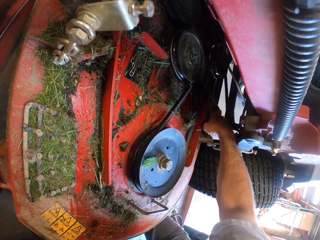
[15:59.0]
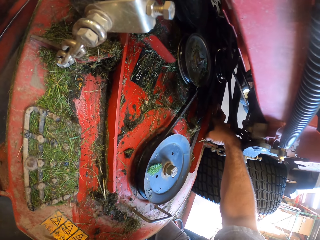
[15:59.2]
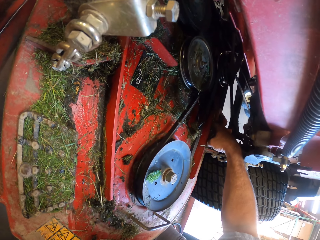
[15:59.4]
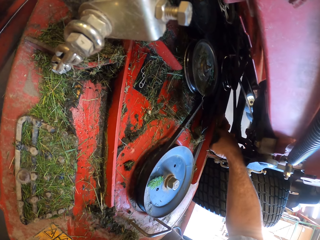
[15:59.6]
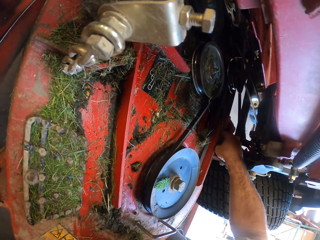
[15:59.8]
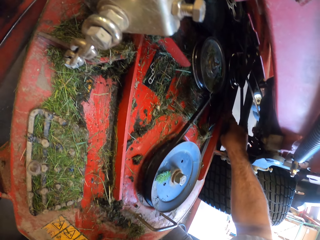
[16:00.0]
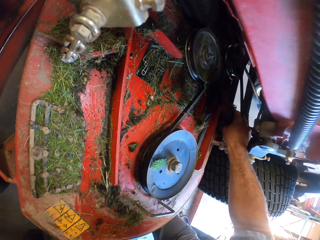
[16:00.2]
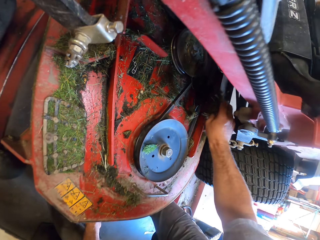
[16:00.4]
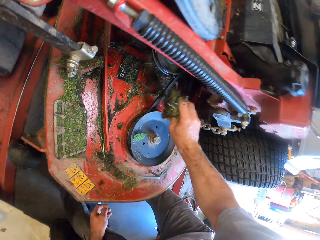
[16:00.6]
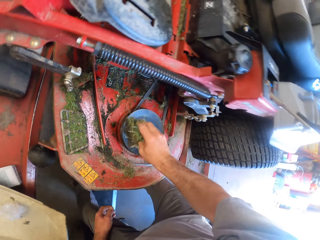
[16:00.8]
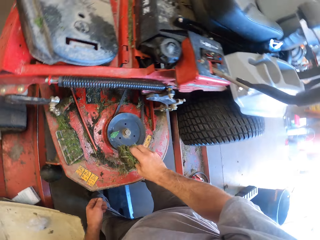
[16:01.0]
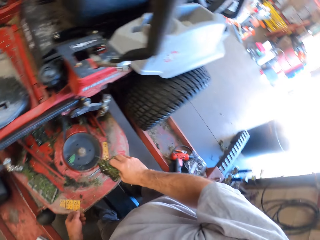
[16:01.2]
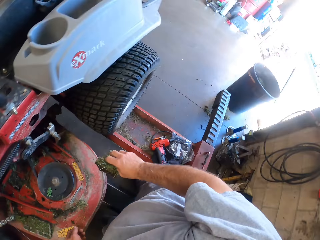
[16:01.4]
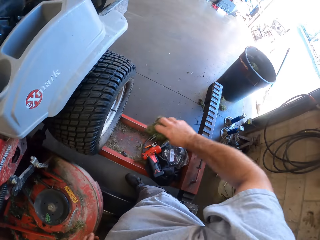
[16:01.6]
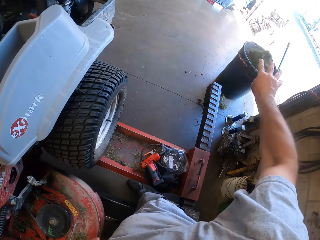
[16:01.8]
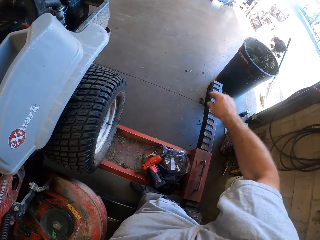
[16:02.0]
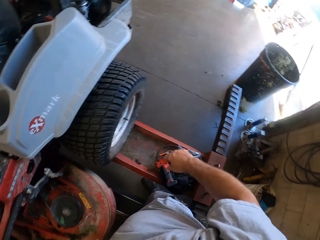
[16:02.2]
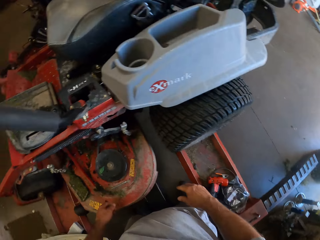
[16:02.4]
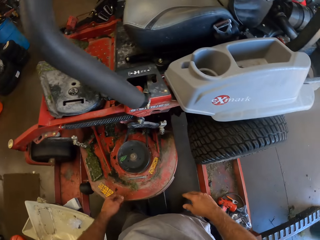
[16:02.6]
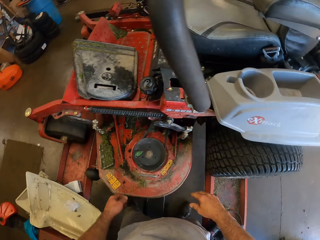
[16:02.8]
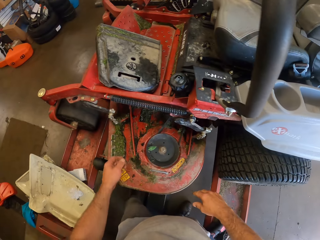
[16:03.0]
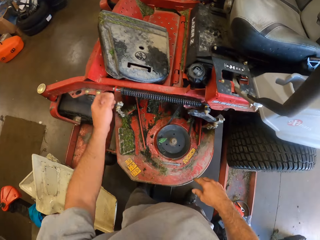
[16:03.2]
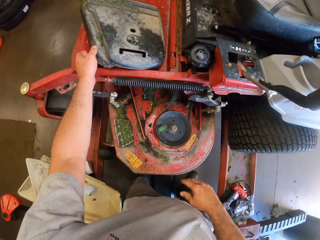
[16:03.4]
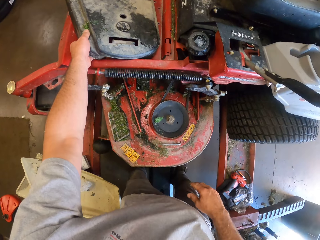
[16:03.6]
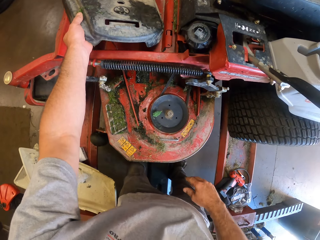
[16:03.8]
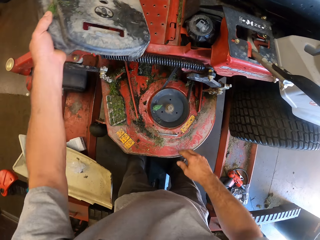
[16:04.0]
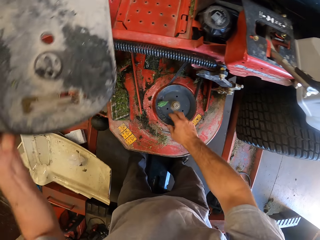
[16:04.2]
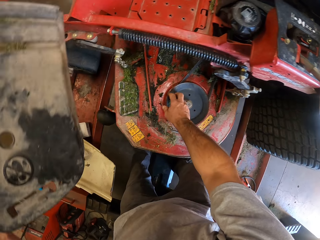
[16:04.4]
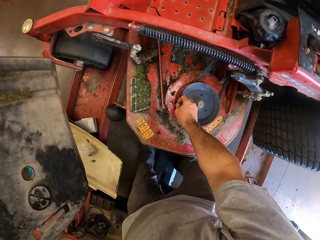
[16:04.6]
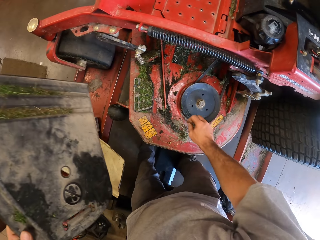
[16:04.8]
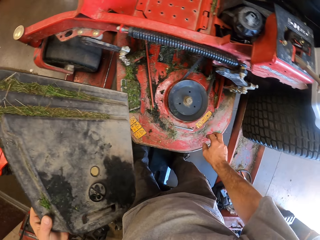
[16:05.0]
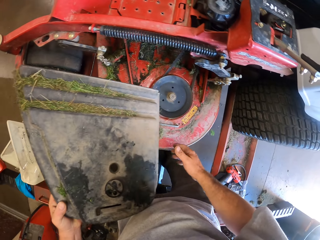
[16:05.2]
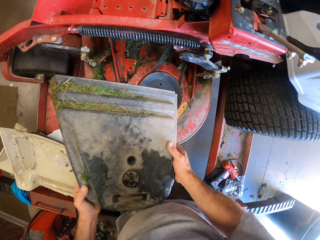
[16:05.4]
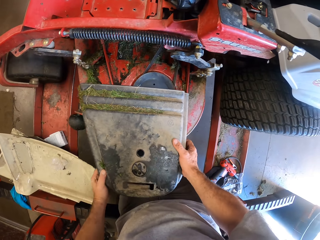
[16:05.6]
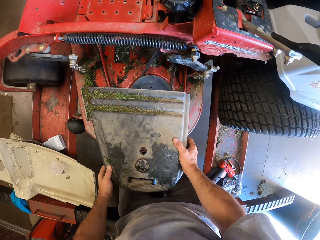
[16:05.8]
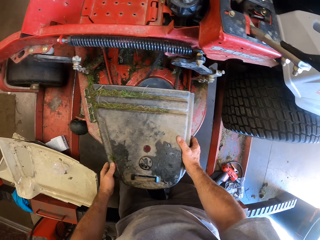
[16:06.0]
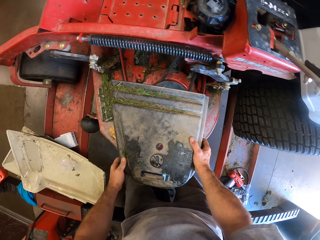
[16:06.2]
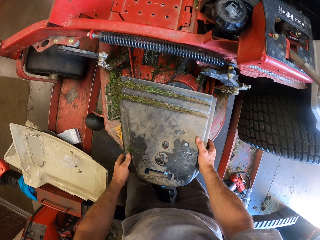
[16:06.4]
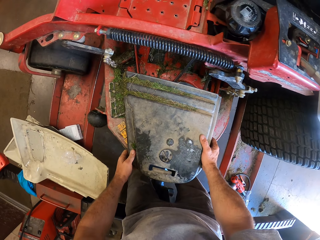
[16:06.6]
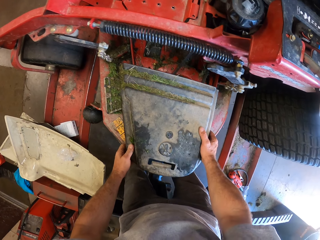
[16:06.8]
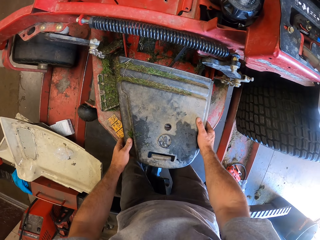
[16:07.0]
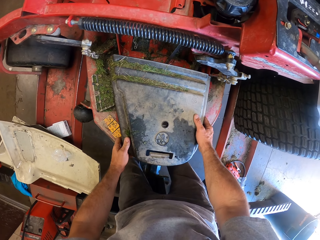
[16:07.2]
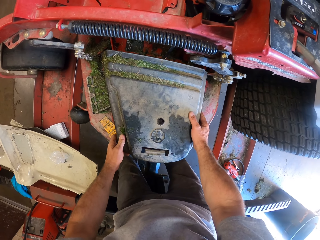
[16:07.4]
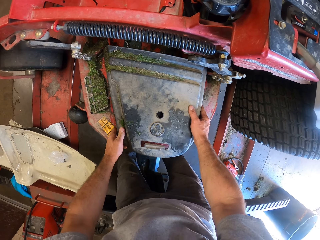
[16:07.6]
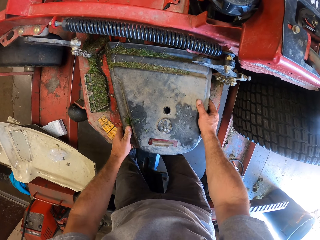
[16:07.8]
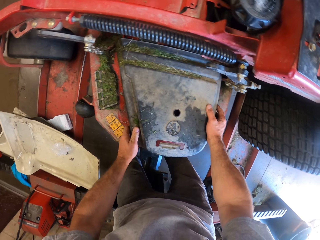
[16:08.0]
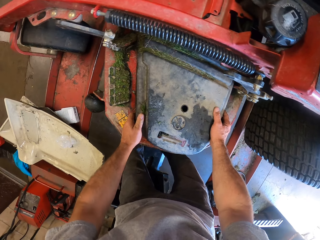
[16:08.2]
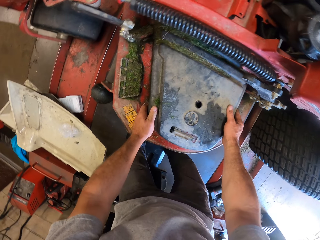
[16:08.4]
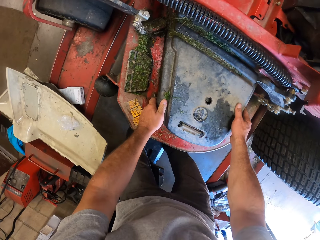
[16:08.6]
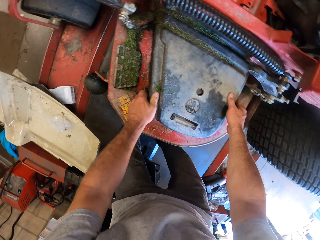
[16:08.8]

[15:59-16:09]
The camera wearer turns around. They throw the grass in the trash bin. They pick up the cover from the lawn mower. They collect grass from the truck. They throw the grass on the floor. They hold something with both hands. They fix the cover on the lawn mower. They put something on the truck.

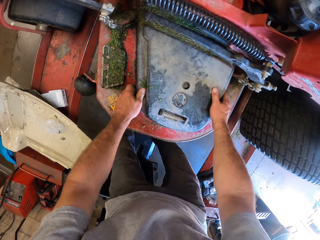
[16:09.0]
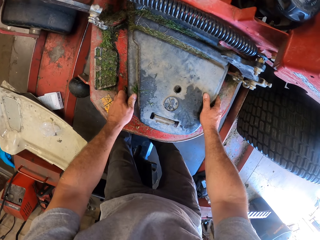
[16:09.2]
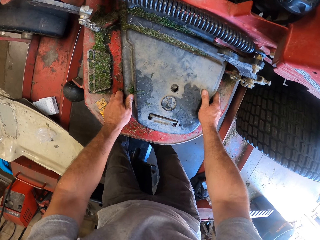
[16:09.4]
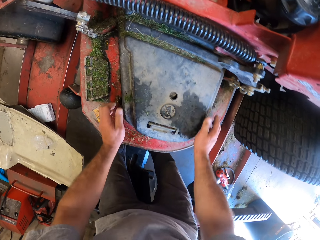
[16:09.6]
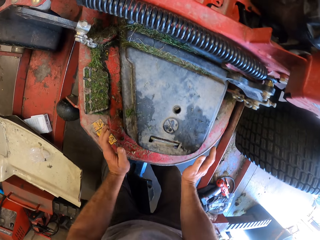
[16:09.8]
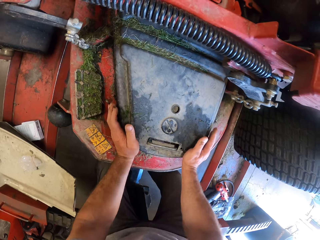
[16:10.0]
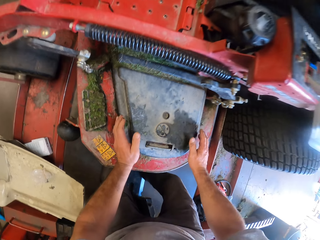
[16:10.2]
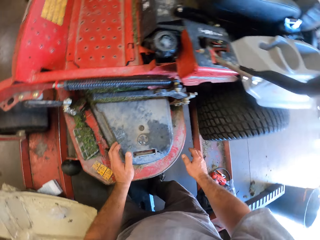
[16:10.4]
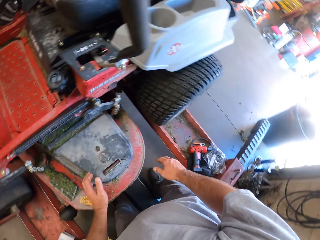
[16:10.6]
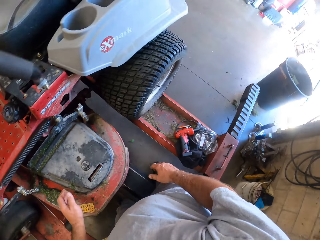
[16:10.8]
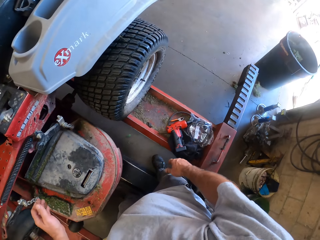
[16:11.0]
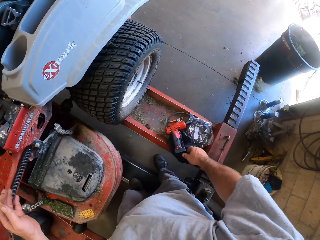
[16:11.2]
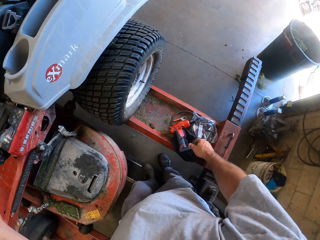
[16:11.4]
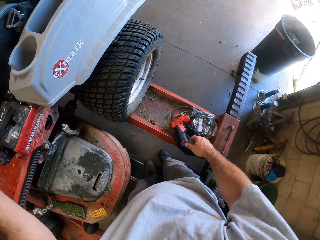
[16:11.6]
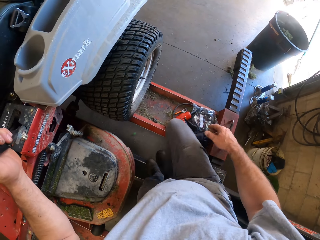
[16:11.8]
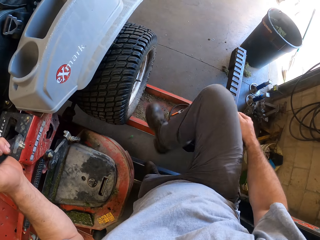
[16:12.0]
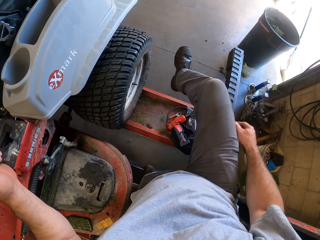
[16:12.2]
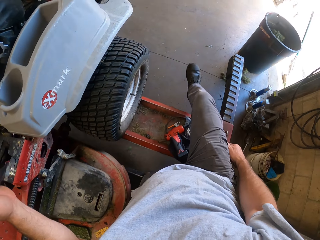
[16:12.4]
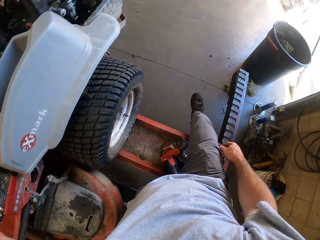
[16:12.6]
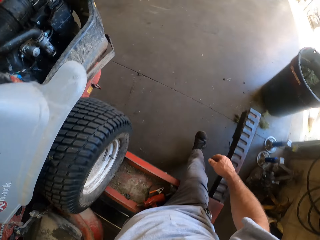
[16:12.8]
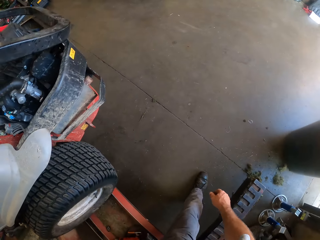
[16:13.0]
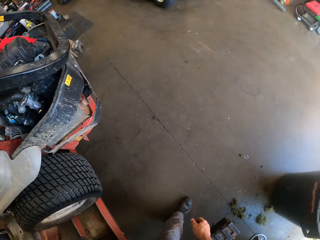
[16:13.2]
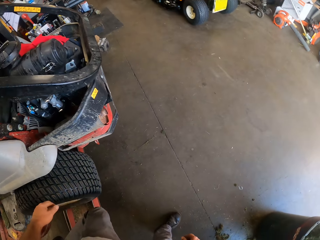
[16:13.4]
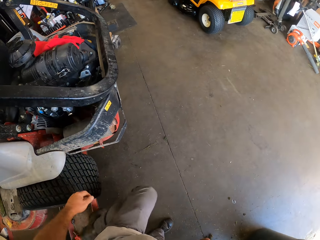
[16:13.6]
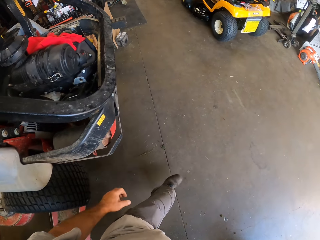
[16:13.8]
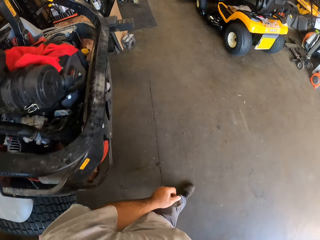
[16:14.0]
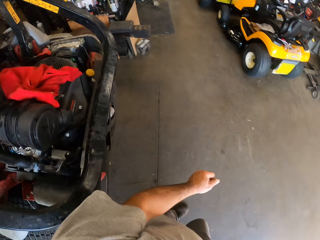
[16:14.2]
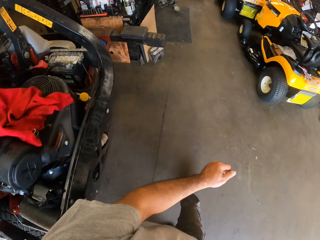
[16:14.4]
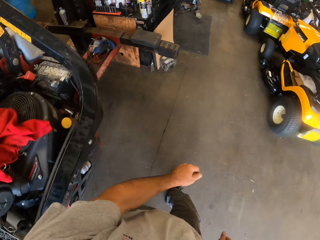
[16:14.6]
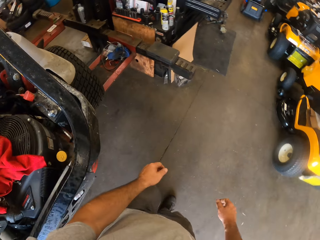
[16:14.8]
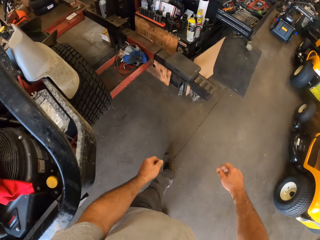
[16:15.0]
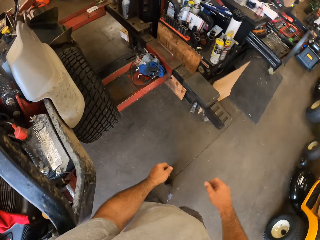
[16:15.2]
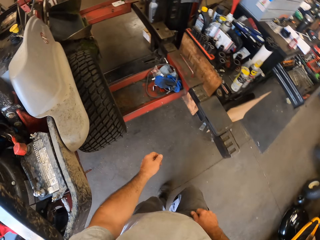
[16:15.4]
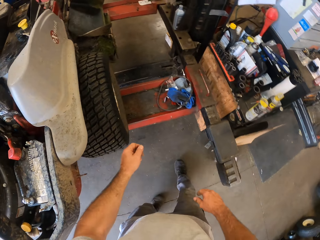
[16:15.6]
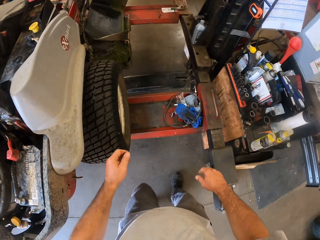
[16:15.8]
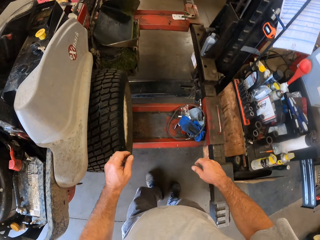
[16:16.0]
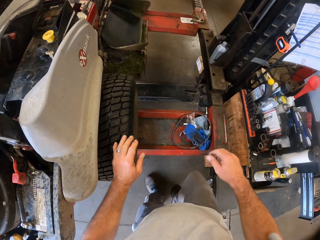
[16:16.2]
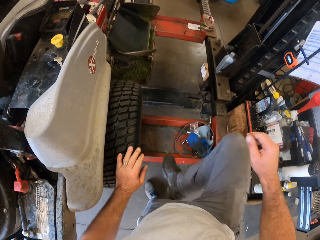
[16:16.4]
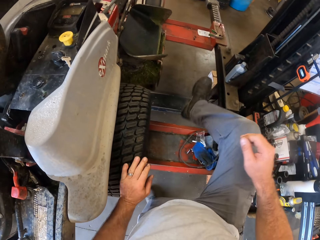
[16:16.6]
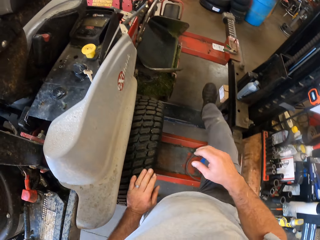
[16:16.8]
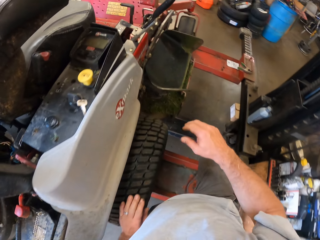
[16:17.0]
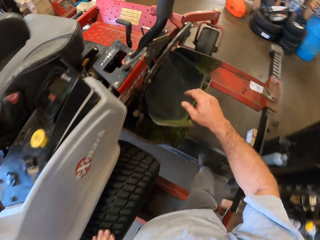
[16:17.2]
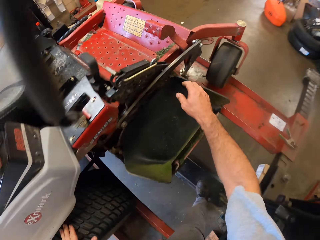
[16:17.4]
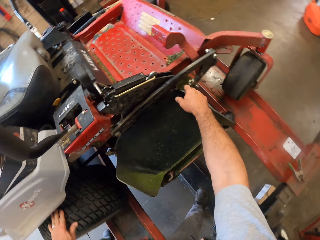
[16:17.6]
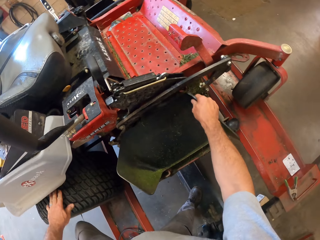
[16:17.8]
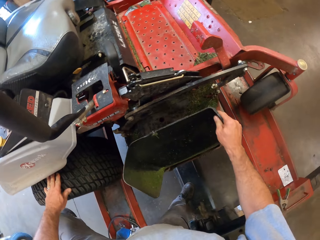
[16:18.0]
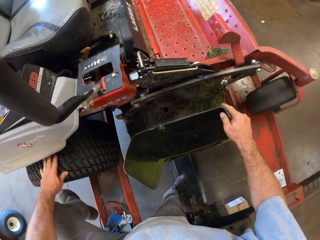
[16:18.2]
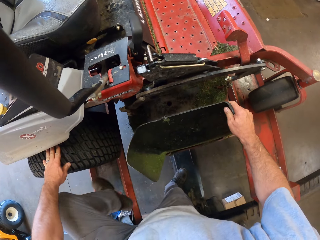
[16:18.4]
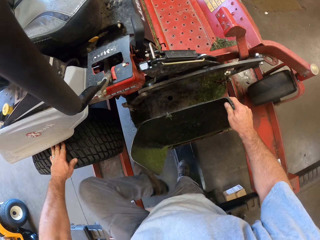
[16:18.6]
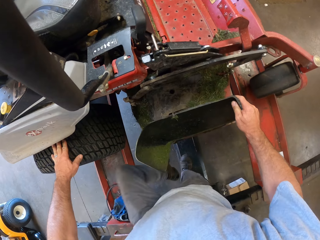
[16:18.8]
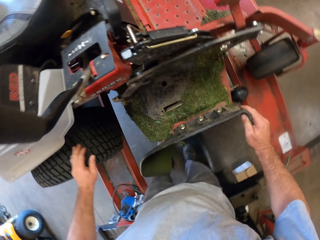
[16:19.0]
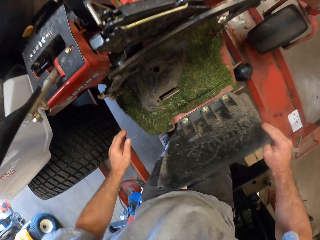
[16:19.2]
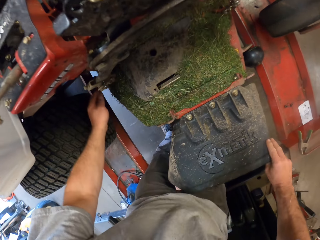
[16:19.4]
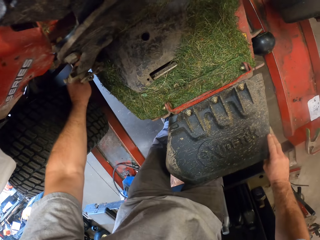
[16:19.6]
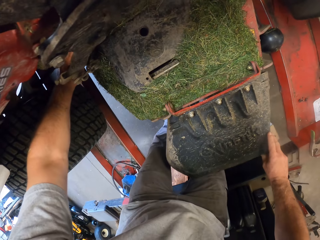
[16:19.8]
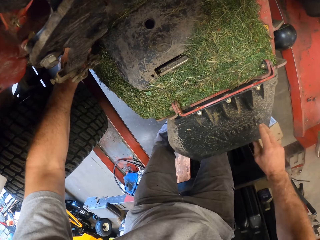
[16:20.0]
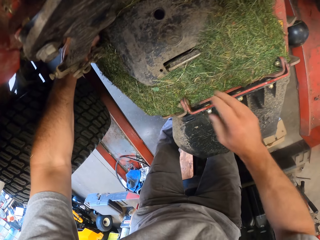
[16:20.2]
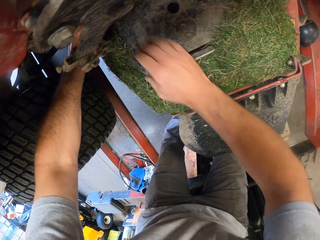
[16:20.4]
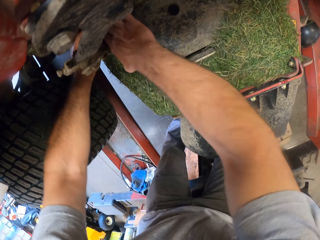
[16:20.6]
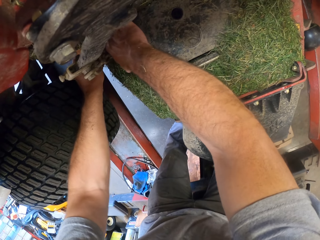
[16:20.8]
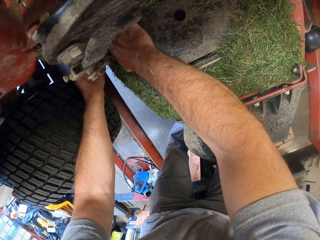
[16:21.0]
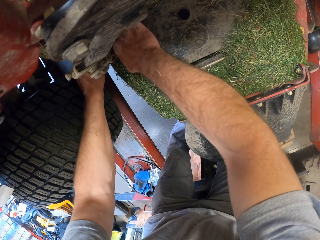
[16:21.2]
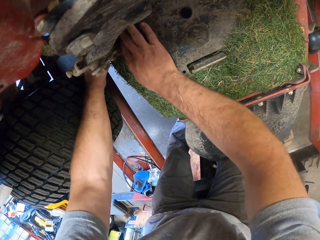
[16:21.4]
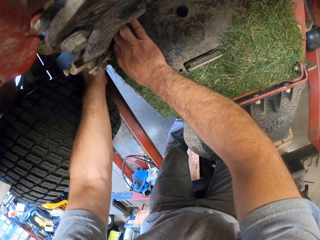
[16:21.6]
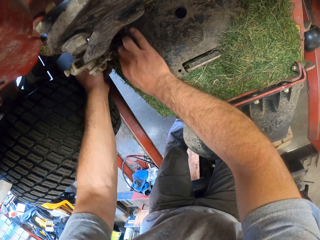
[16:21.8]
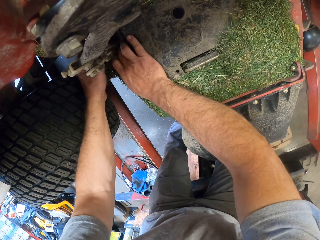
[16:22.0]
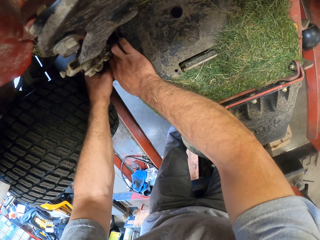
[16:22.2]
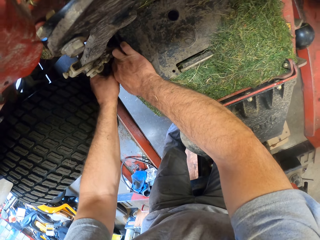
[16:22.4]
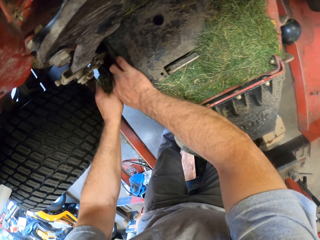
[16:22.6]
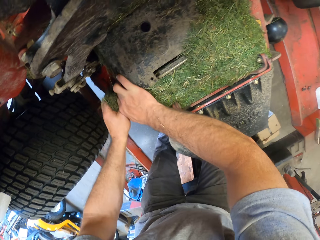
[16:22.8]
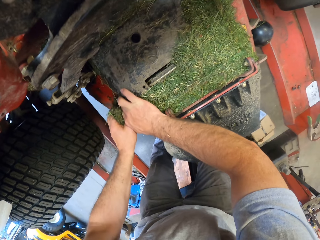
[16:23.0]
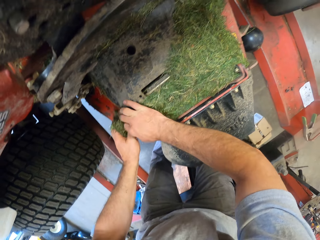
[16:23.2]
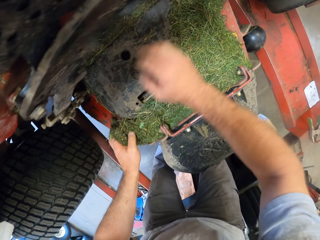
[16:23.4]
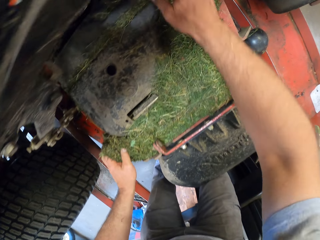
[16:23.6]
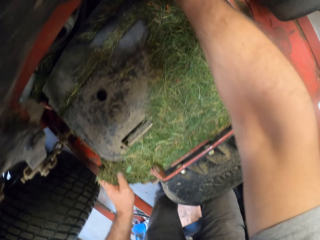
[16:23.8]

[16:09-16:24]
The camera wearer sticks something on the truck. He turns around. He holds the truck. He steps out of the workshop lift. He walks to the other side of the lawn mower. He holds a wheel. He climbs into the workshop lift. He pulls down a part of the lawn mower. He steps over a metal. He pulls his hand off the metal. He collects grass from the lawn mower with both hands.
